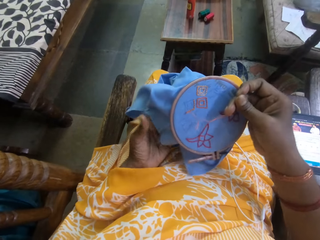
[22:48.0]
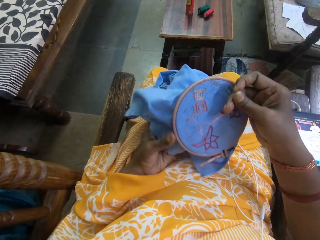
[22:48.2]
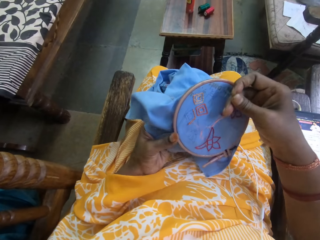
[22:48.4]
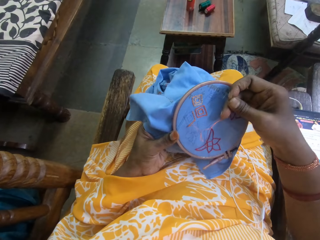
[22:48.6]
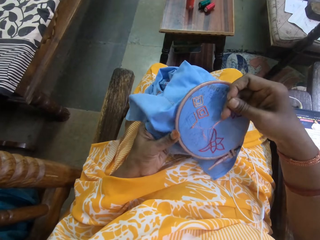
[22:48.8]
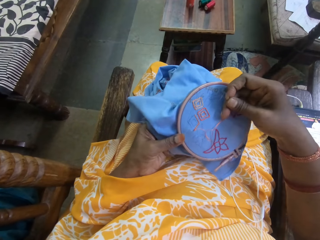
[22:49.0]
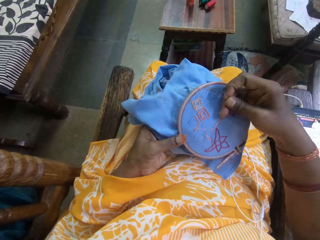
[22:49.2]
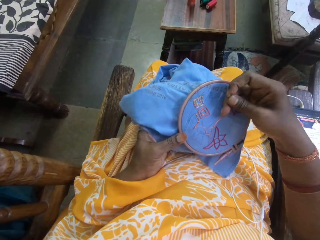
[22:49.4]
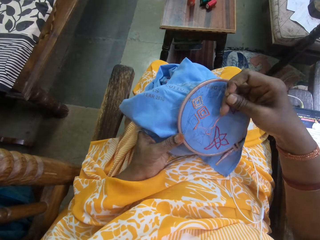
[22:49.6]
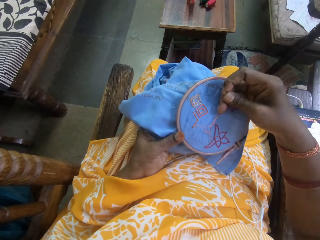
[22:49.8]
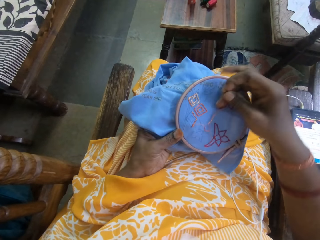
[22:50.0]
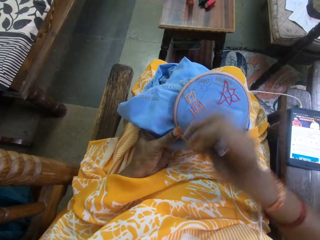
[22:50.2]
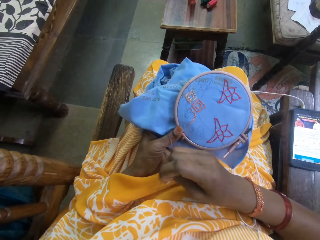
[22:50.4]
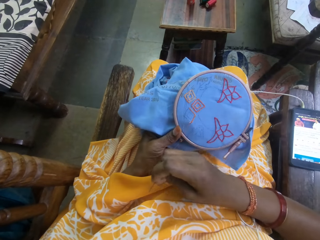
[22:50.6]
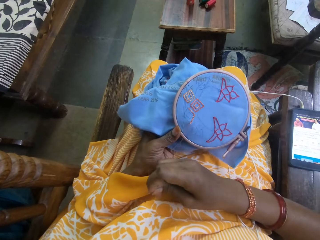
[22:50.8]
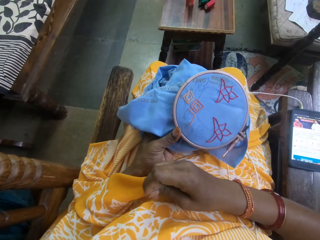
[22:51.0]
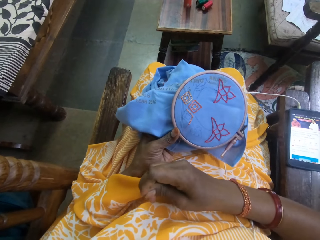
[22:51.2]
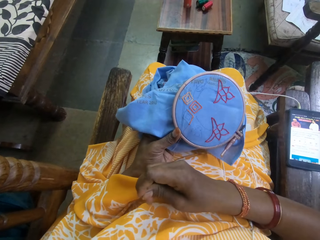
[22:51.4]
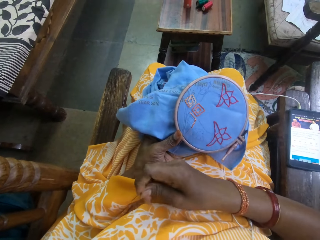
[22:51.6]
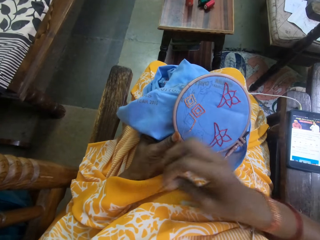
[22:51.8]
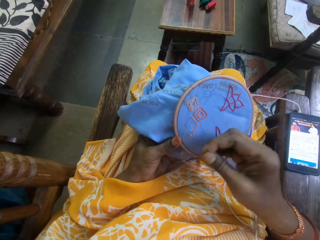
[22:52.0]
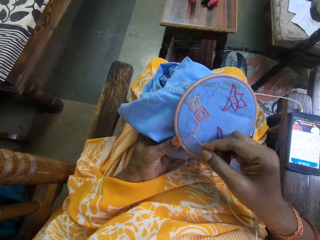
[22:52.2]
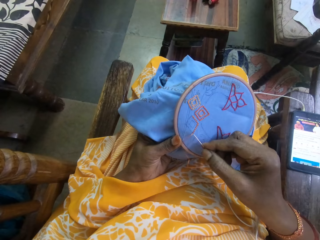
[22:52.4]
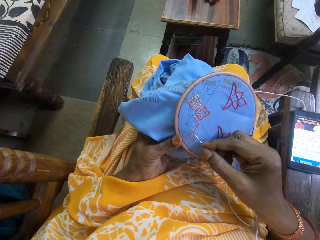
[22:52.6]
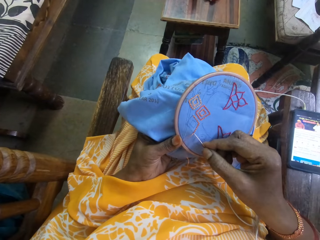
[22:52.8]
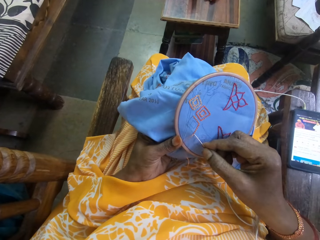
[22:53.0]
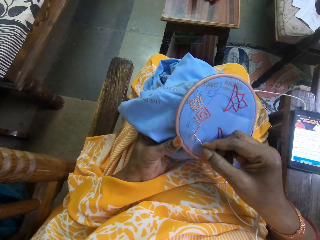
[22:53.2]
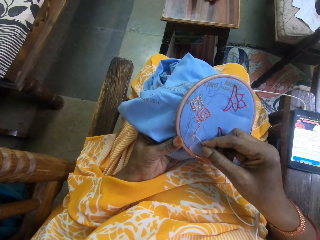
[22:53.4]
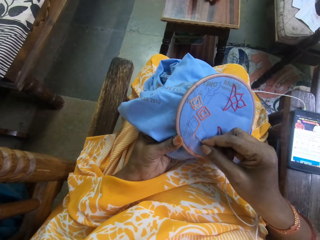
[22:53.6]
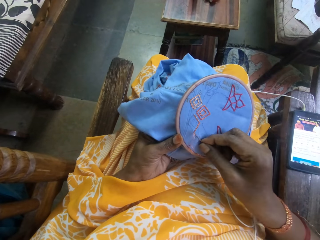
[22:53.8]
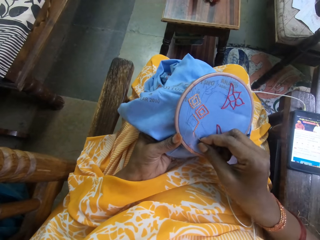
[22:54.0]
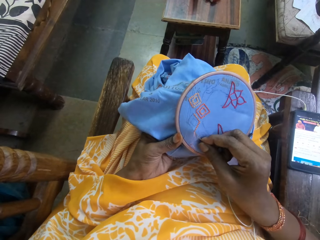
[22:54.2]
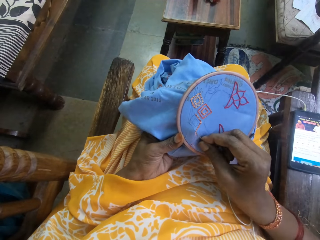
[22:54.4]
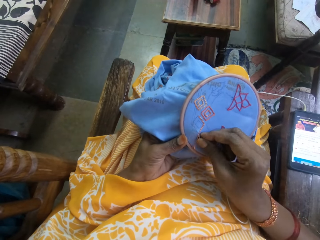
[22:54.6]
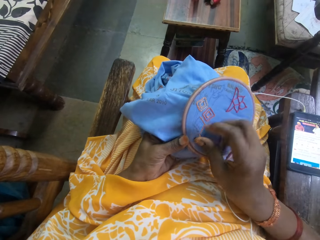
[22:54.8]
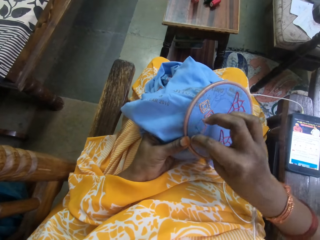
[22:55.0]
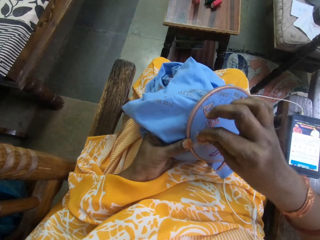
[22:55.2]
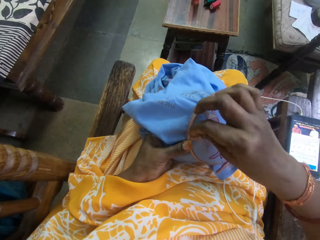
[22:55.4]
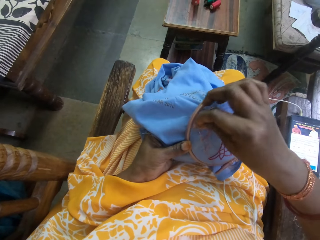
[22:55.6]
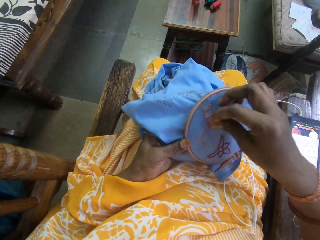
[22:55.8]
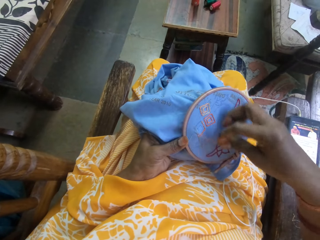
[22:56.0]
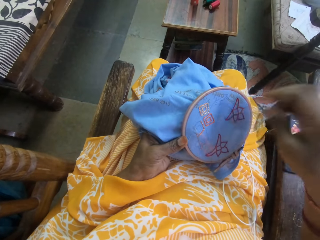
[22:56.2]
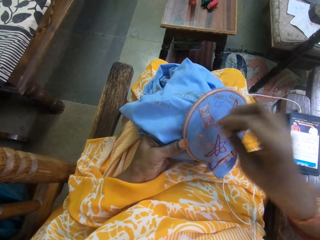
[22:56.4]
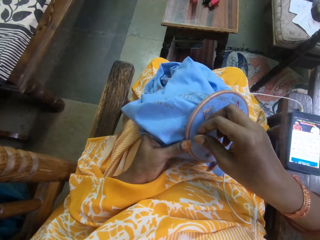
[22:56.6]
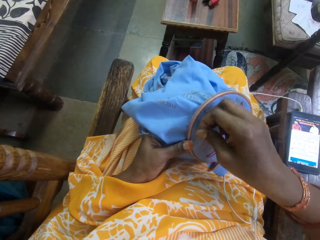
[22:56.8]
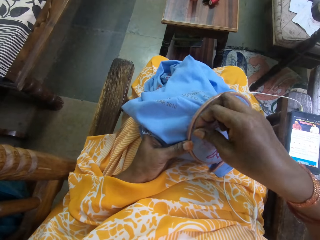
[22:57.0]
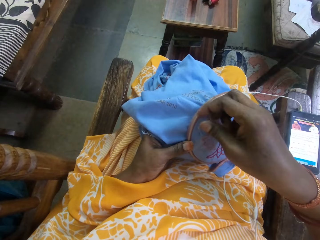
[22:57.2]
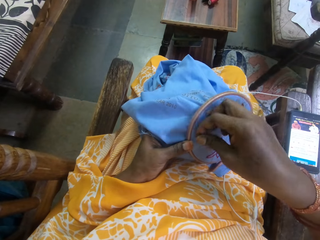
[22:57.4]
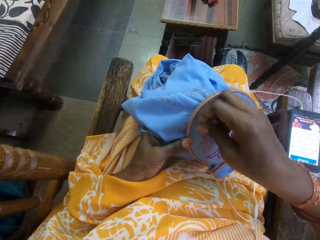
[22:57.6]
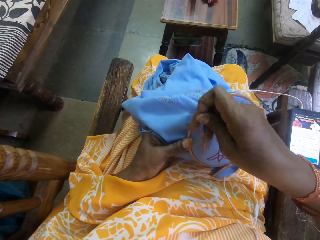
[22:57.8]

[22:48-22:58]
The camera wearer embroiders the fabric material.

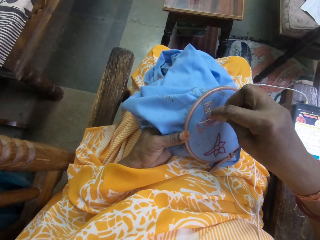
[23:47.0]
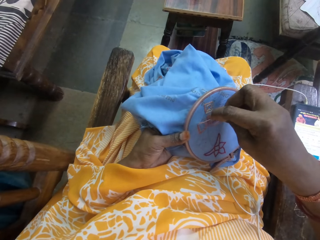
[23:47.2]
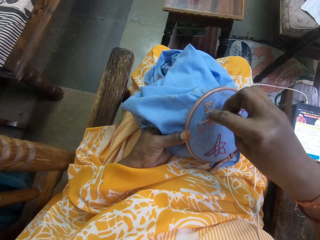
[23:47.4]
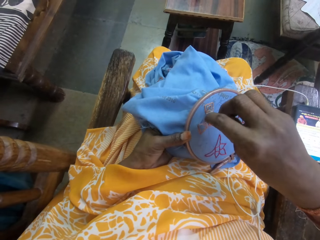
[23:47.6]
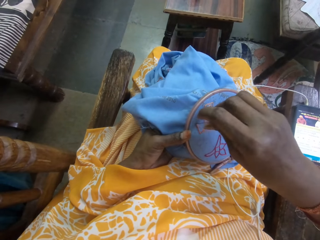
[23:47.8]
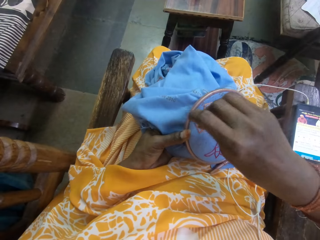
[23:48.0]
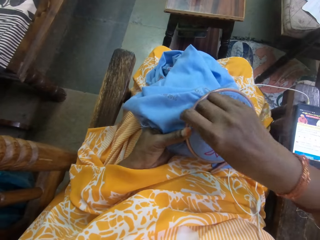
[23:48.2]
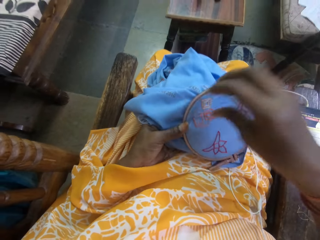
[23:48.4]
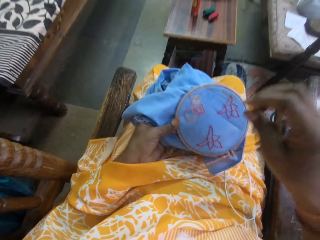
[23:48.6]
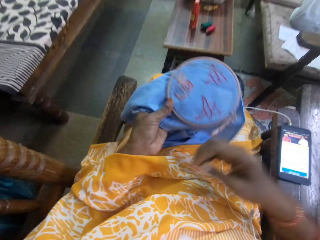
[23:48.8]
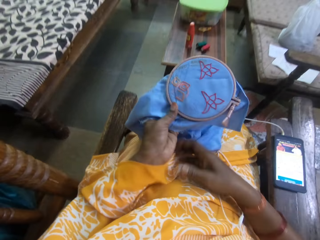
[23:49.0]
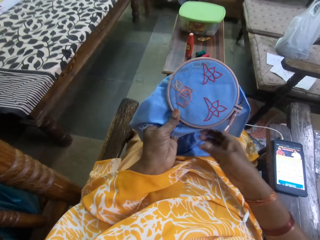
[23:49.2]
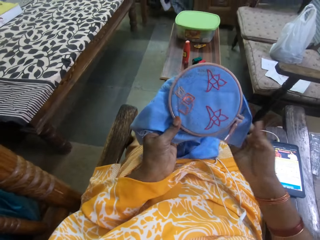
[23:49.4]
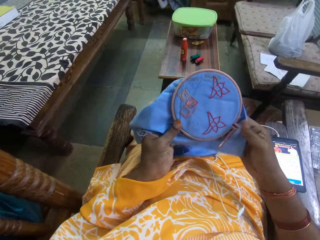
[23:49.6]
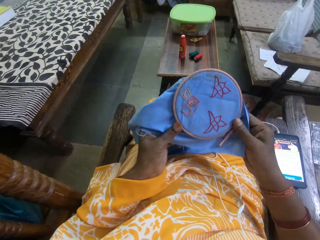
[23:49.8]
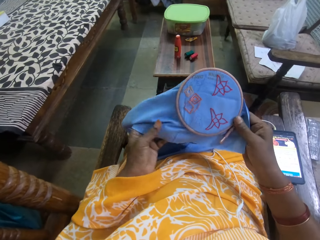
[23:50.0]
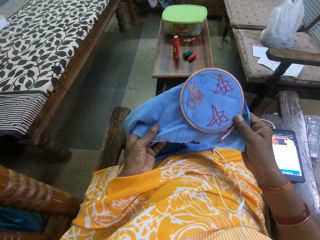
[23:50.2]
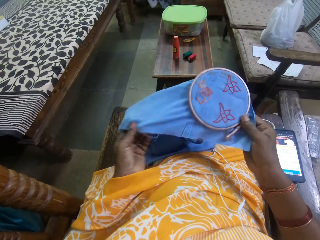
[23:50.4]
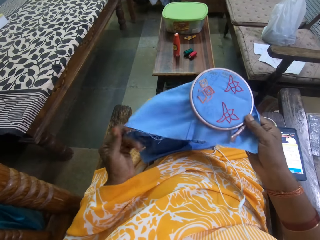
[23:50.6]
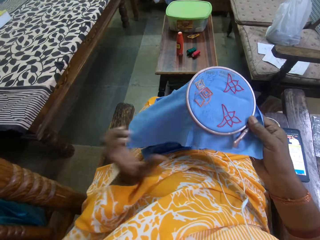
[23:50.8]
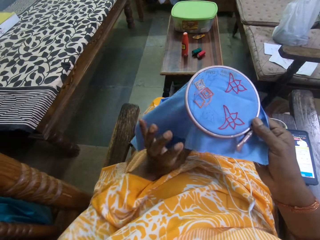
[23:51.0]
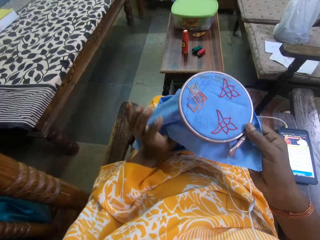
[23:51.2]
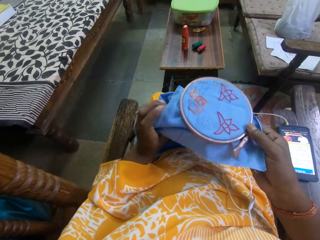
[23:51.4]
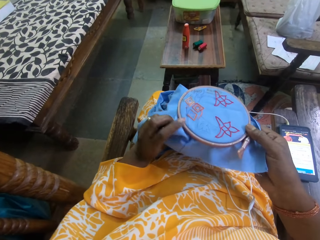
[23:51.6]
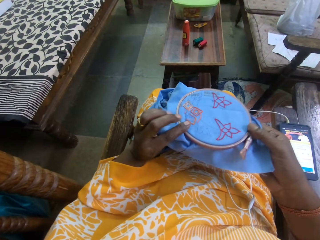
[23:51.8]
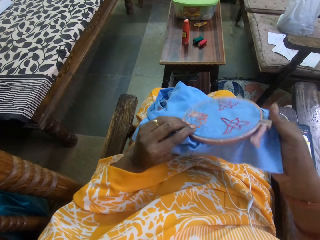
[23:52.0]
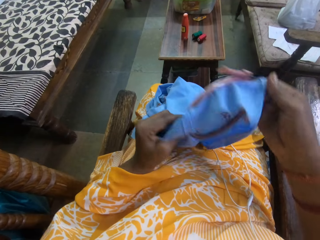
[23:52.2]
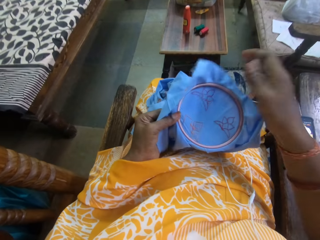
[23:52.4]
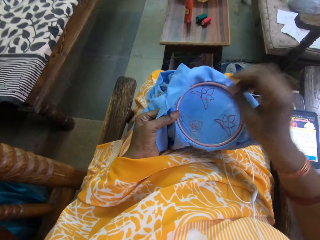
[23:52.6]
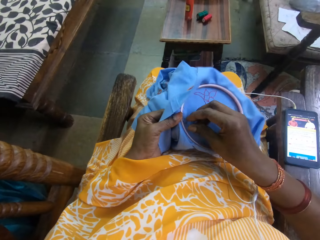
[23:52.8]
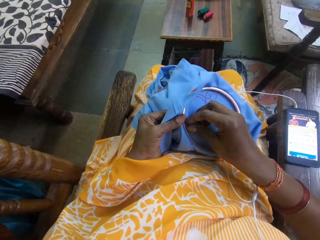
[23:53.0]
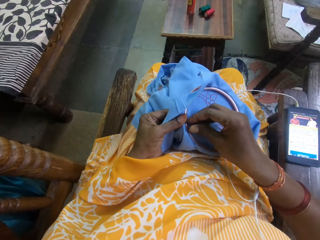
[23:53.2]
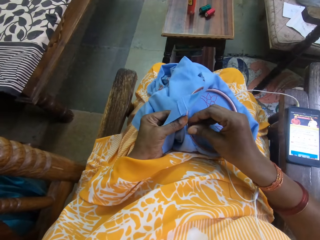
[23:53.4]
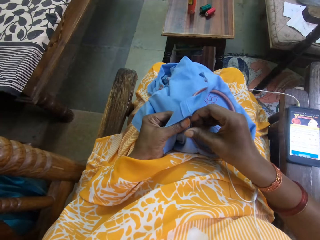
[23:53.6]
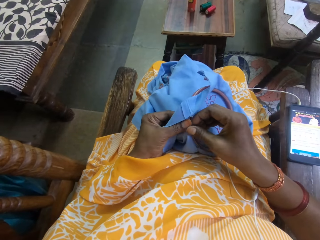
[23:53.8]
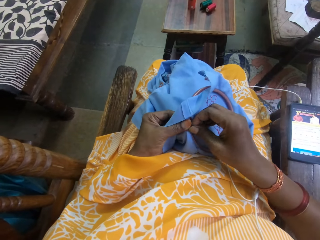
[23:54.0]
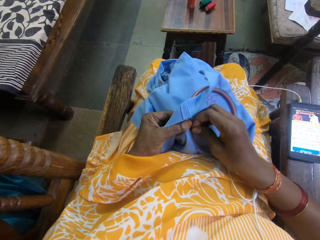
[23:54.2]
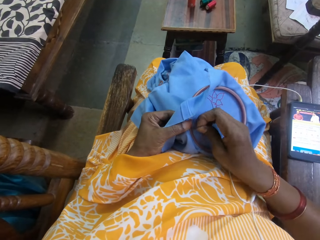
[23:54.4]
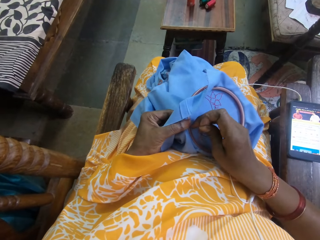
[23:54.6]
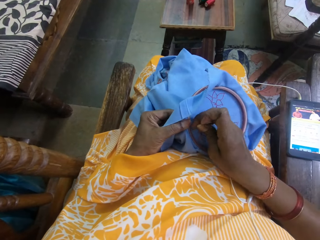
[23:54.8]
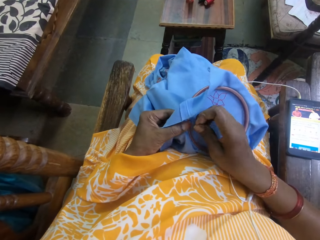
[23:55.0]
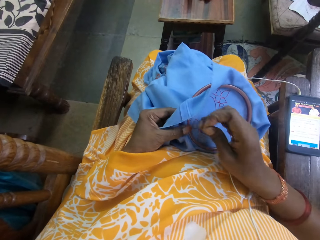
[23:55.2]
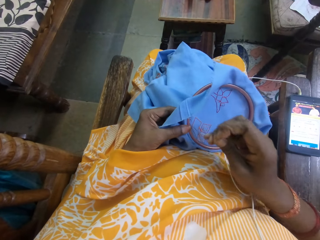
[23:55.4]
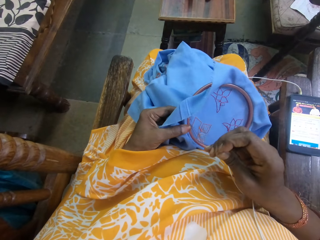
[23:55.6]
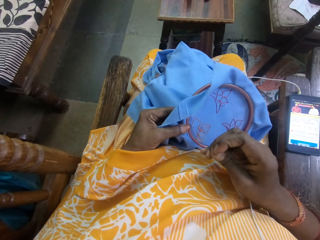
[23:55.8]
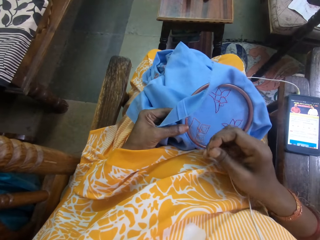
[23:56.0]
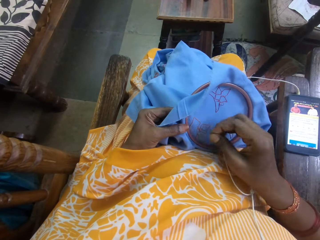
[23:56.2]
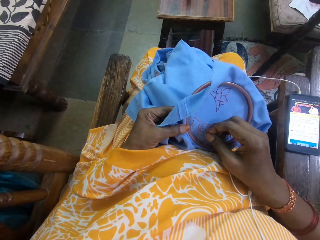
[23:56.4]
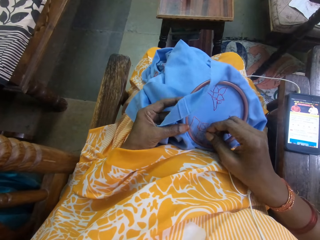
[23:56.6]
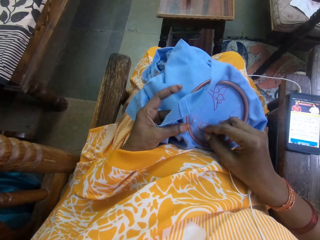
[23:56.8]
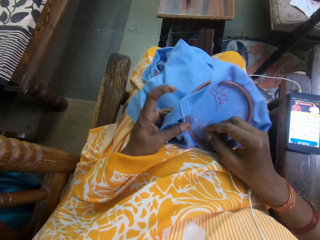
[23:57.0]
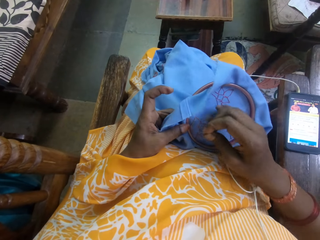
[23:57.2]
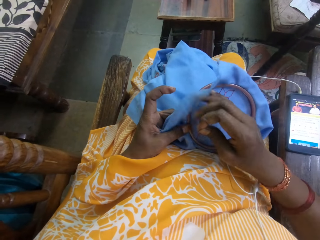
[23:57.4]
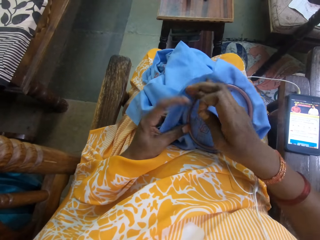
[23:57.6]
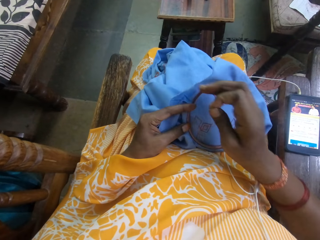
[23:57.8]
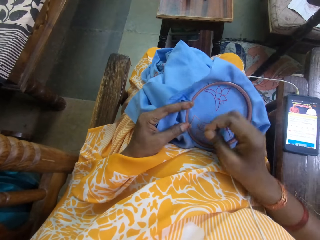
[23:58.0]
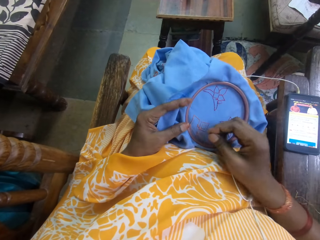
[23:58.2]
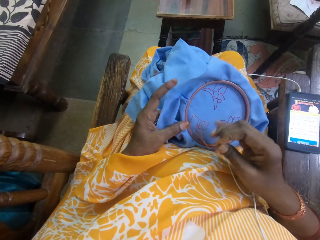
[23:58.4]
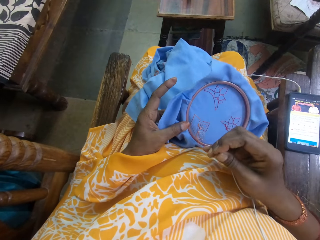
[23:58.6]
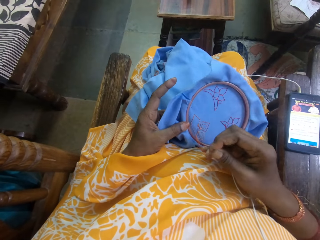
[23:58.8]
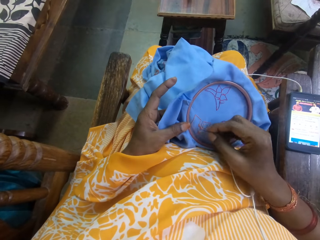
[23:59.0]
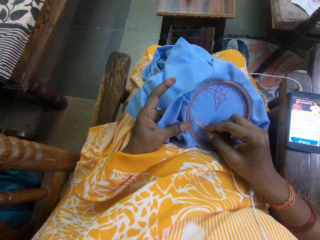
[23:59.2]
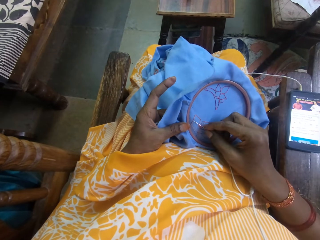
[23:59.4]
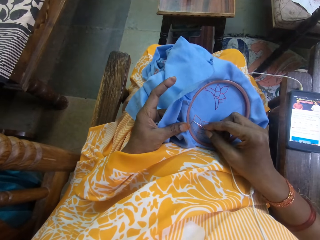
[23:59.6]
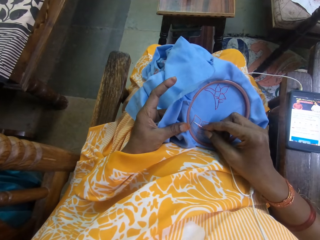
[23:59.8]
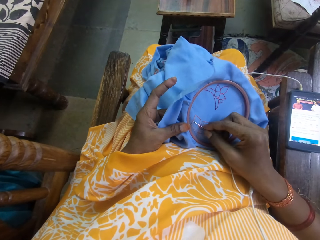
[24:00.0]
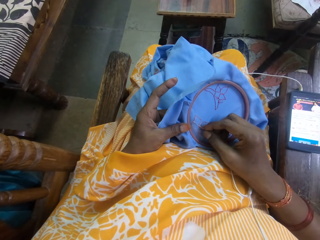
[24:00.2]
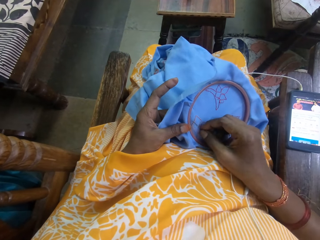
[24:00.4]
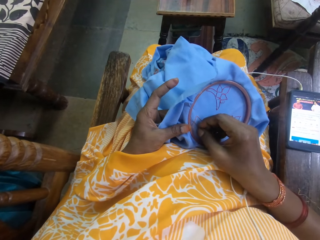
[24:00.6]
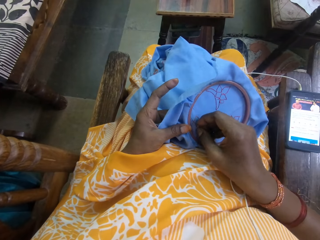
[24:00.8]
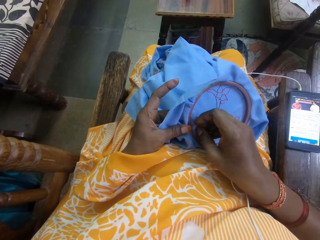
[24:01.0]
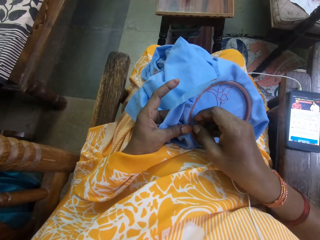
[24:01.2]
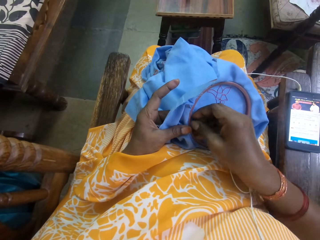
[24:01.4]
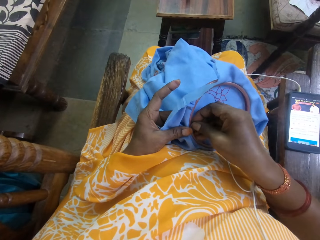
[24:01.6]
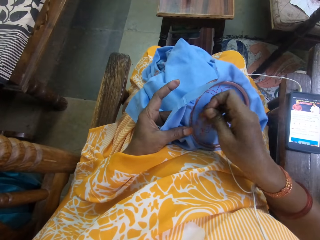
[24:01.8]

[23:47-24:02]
The camera wearer adjusts the fabric material. They turn the fabric material. They pick up an embroidery needle. They embroider the fabric material.
